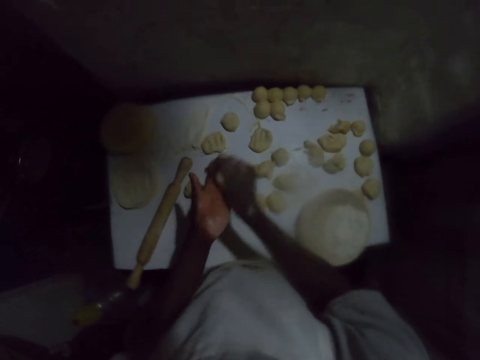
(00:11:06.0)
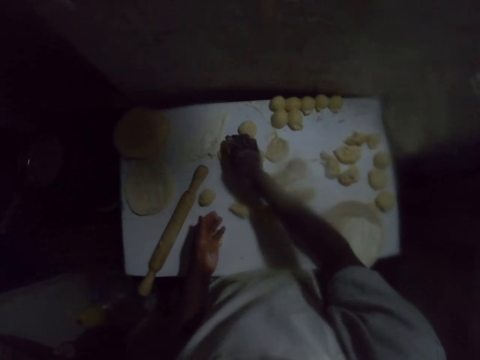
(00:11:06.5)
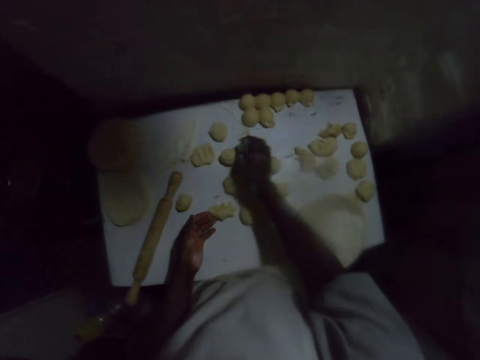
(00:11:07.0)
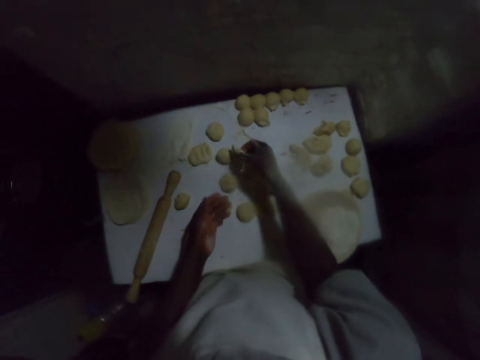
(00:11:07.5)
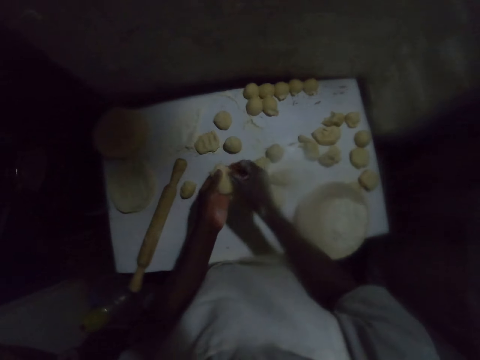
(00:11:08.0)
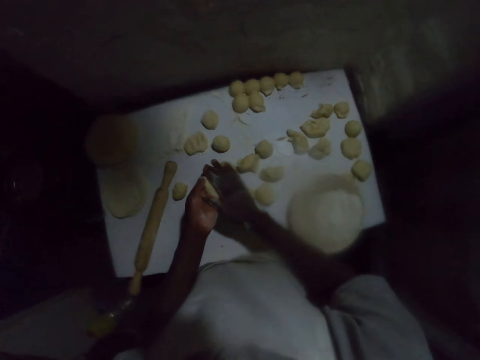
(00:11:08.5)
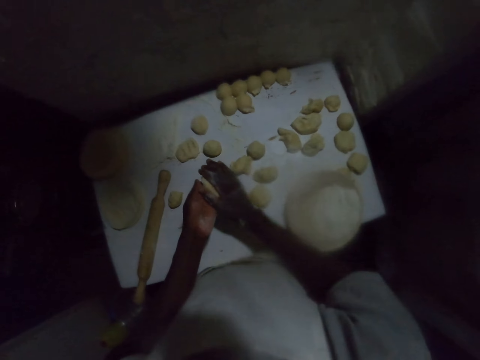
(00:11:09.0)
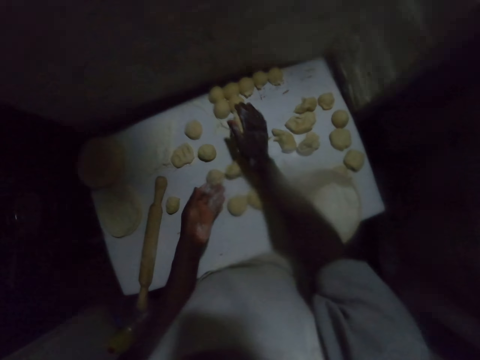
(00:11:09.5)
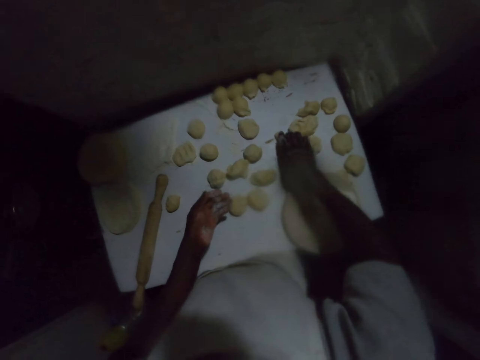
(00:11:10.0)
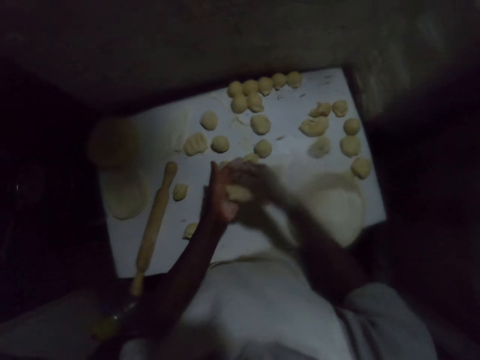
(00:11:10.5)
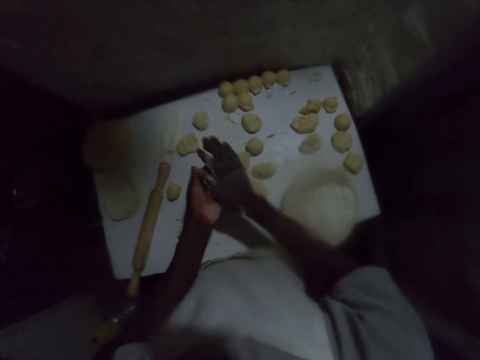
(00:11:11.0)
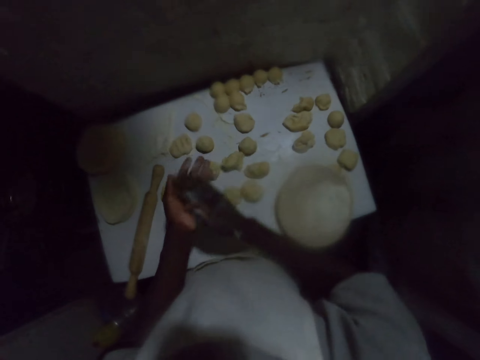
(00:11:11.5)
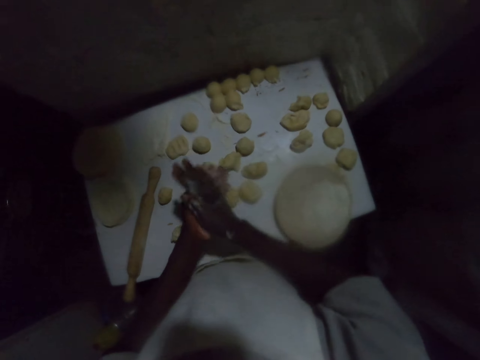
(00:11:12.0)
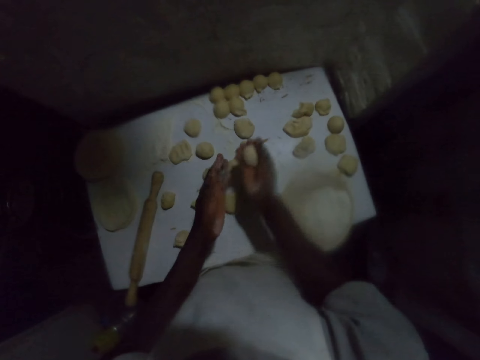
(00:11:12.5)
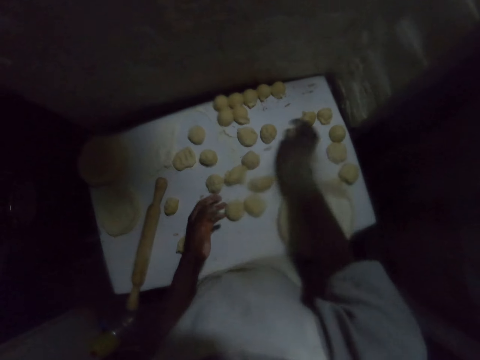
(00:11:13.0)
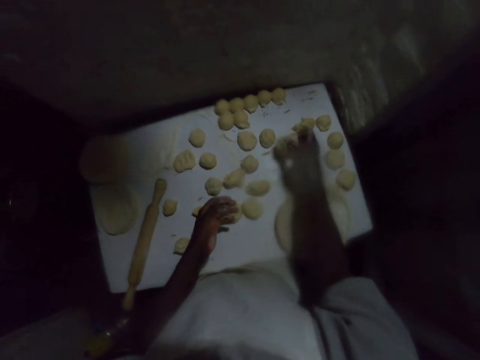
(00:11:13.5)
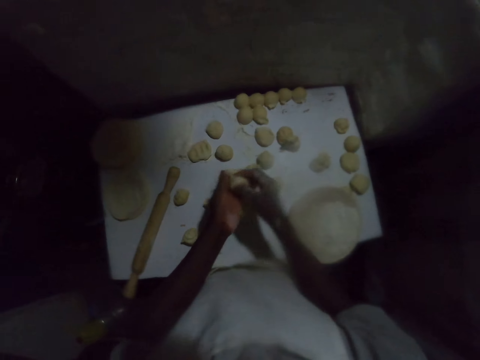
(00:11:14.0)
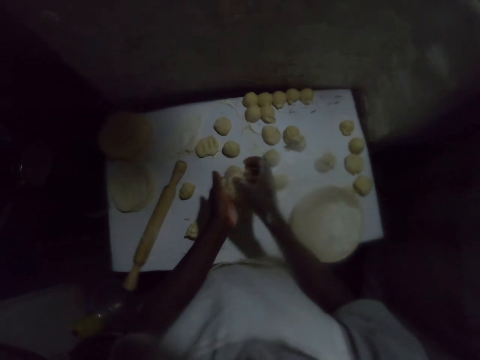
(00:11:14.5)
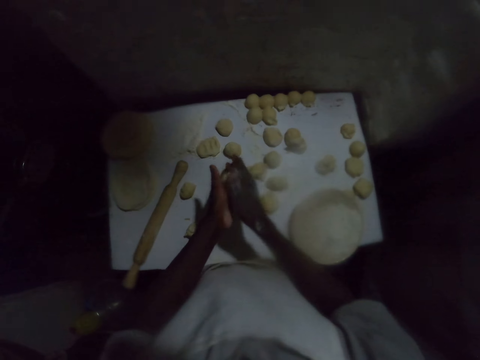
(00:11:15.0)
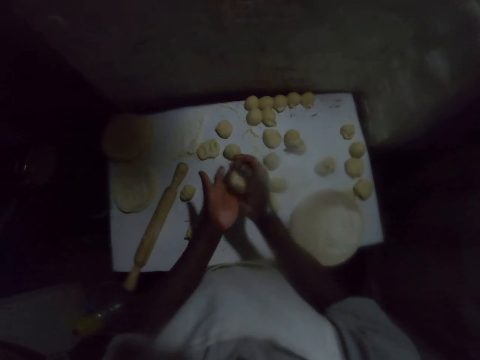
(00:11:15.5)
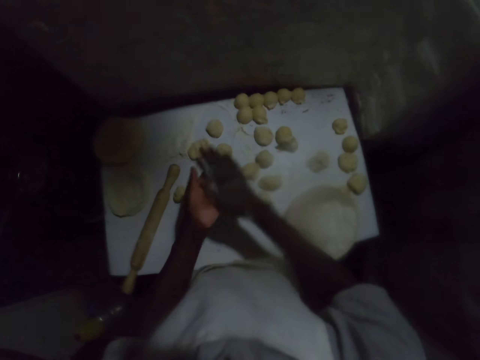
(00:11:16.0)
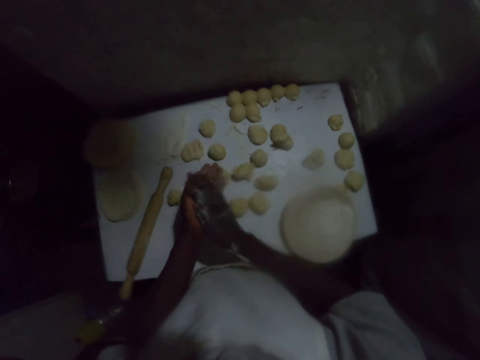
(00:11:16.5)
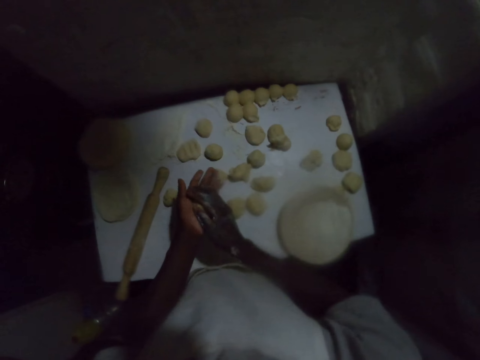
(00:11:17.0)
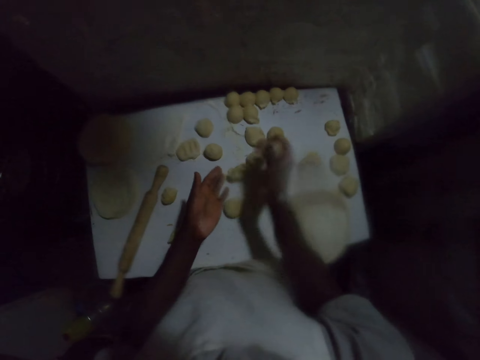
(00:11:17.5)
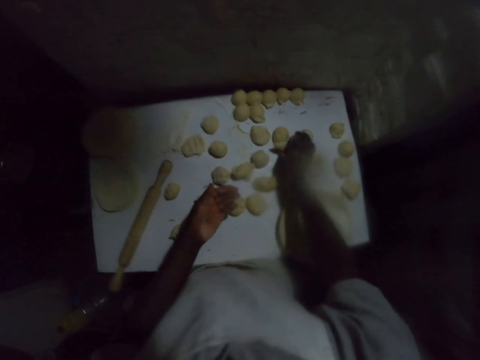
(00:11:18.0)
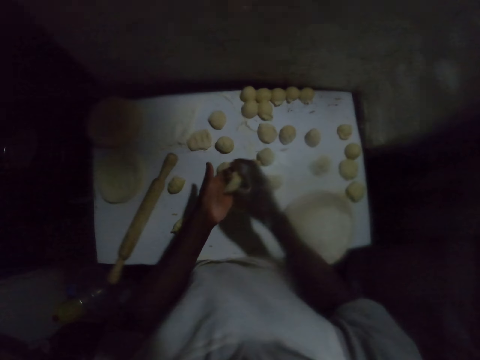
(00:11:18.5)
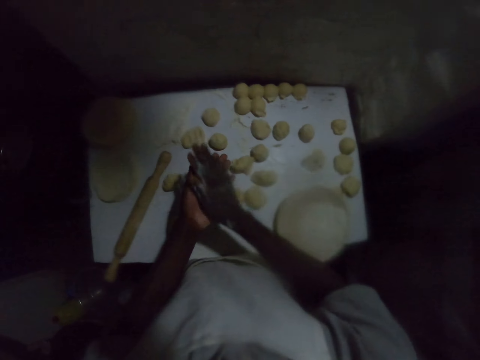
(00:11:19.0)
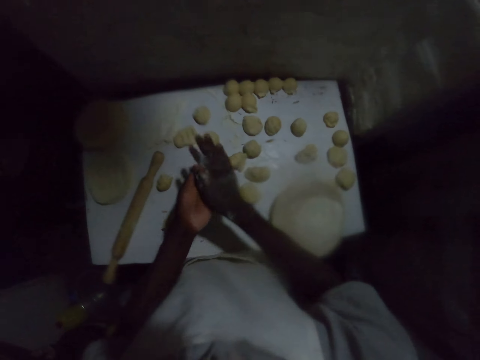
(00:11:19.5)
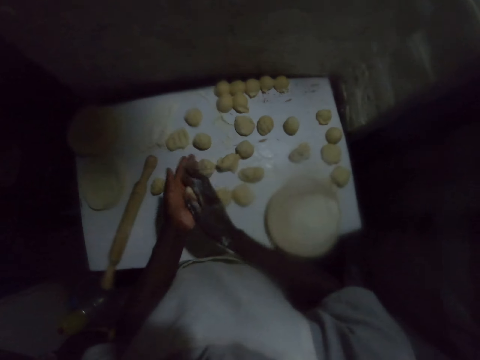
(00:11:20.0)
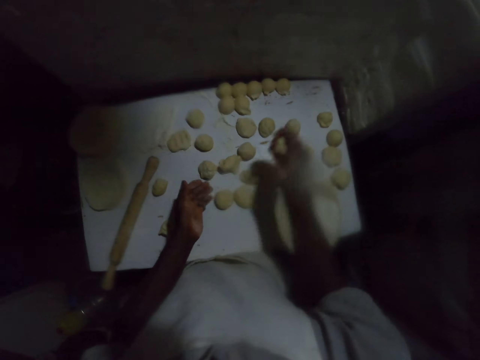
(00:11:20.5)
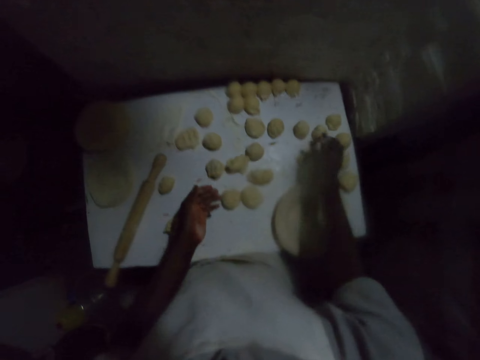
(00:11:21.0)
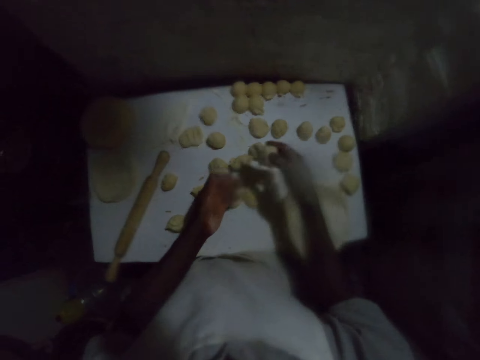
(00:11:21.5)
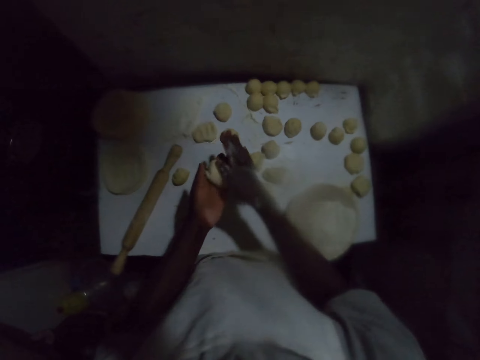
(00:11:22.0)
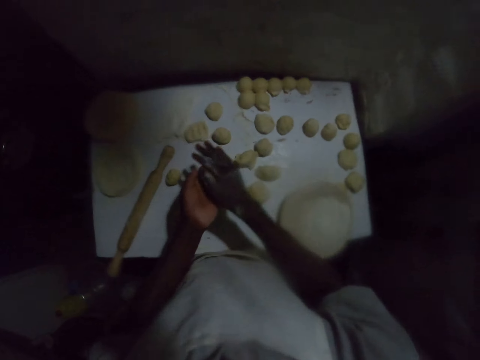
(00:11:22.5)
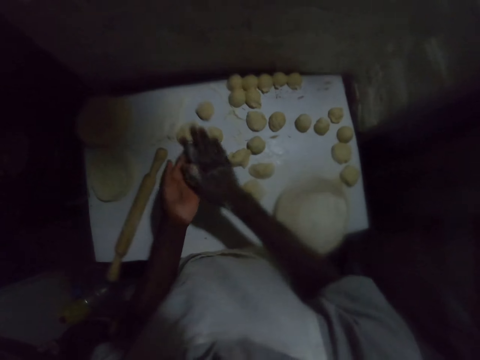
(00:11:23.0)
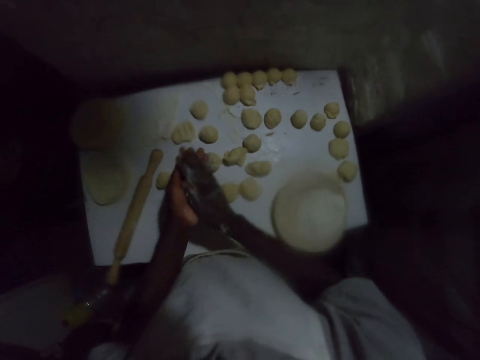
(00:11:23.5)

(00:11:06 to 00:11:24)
The camera wearer places the dough on the table. He touches the dough on the table. He picks up the dough from the table. He squeezes the dough with his hand and shapes the dough in his hand. He places the dough on the table. He picks up the dough from the table. He squeezes the dough with his hand, shapes the dough in his hand and rolls the dough with his hands. He places the dough on the table. He picks up the dough from the table. He shapes the dough in his hand, squeezes the dough with his hand and rolls the dough with his hands. He places the dough on the table. He picks up the dough from the table. He holds the dough with his hand, rolls the dough with his hands and shapes the dough in his hand. He places the dough on the table. He picks up the dough from the table. He rolls the dough with his hands and shapes the dough in his hand.

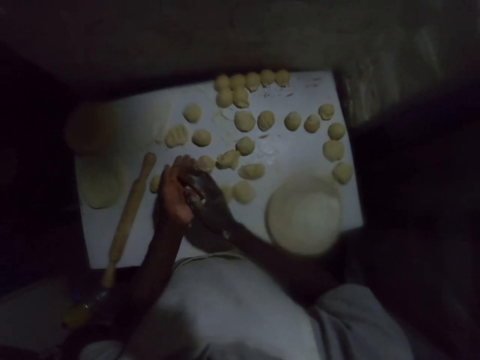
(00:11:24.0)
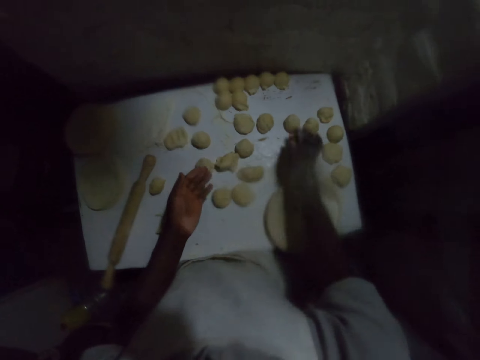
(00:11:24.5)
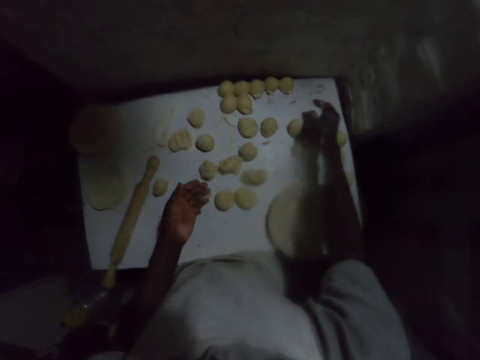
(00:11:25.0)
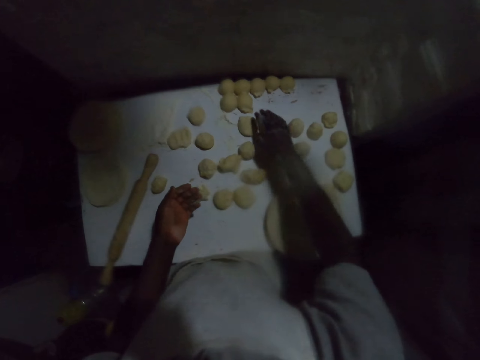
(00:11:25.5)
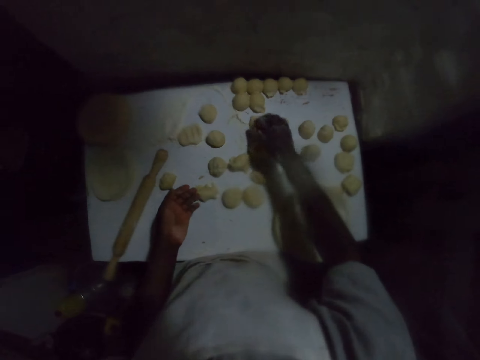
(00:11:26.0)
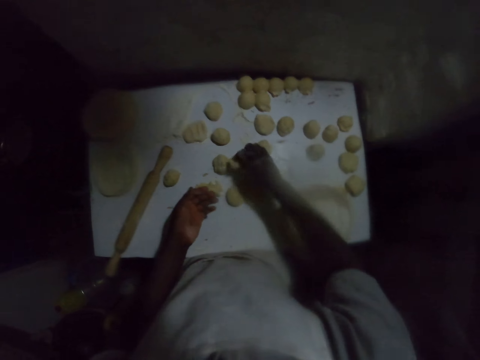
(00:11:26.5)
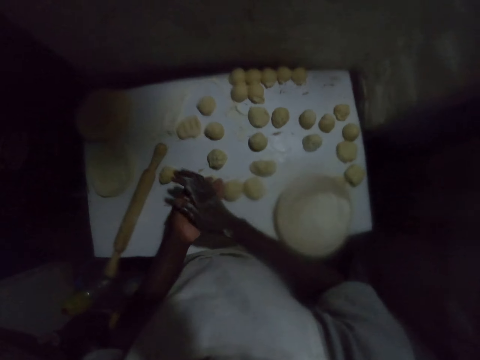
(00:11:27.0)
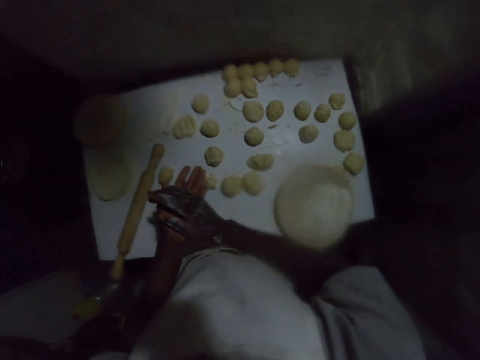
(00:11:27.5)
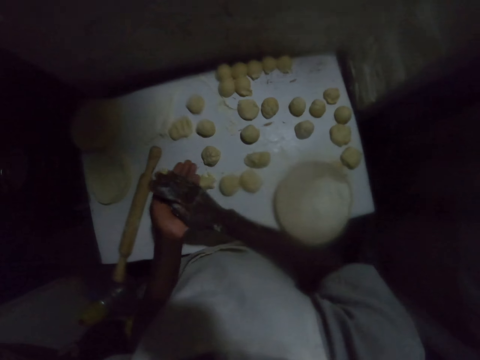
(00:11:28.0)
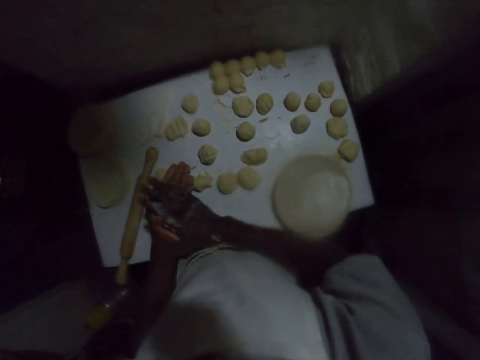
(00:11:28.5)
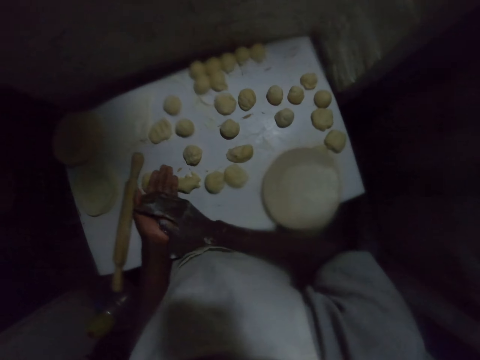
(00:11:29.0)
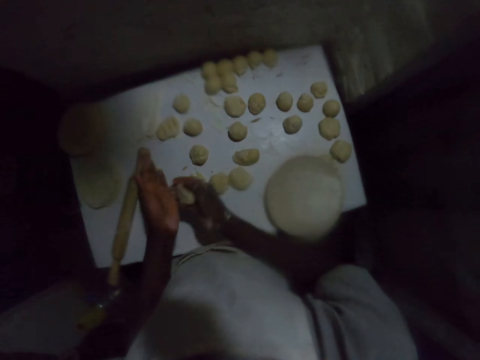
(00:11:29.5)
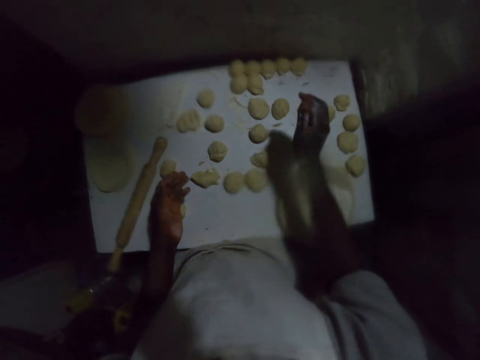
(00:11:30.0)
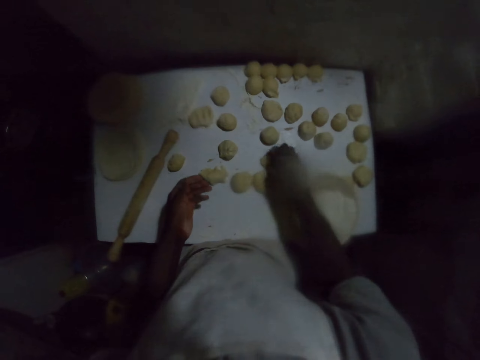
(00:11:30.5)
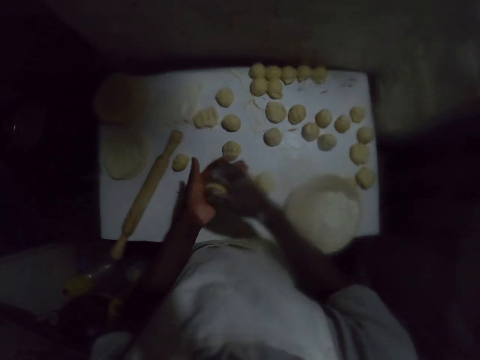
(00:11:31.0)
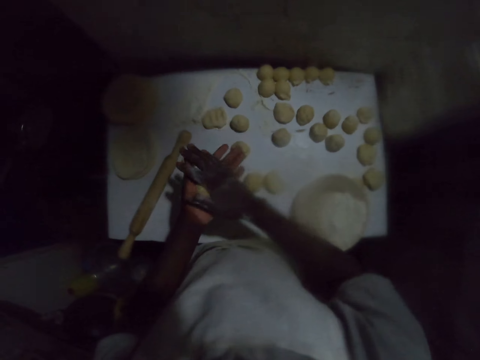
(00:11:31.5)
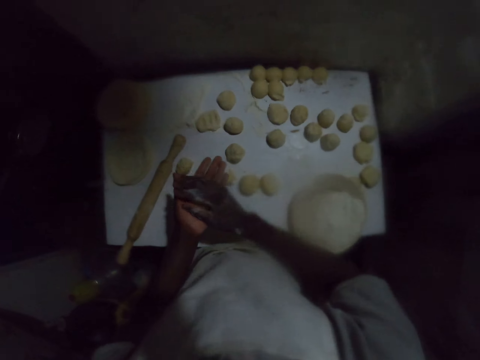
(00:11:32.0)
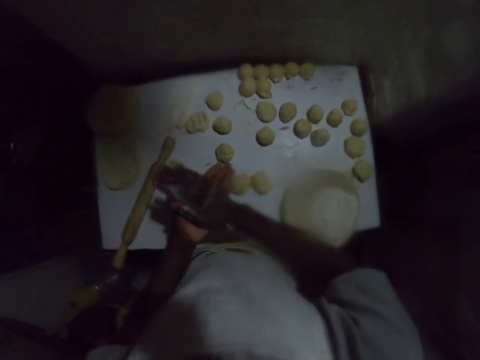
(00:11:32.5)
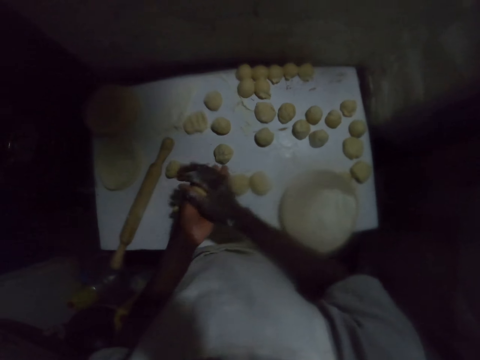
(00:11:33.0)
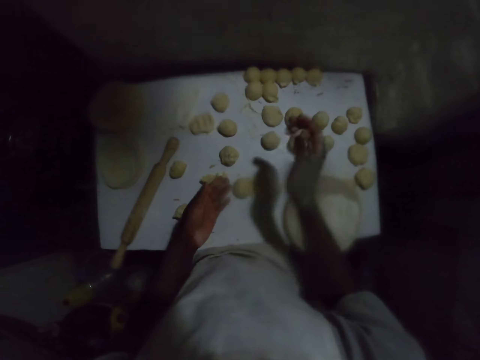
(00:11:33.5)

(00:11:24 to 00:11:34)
The camera wearer places the dough on the table. He touches the dough on the table. He picks up the dough from the table. He rolls the dough with his hands and shapes the dough in his hand. He places the dough on the table. He picks up the dough from the table. He rolls the dough with his hands and shapes the dough in his hand.
